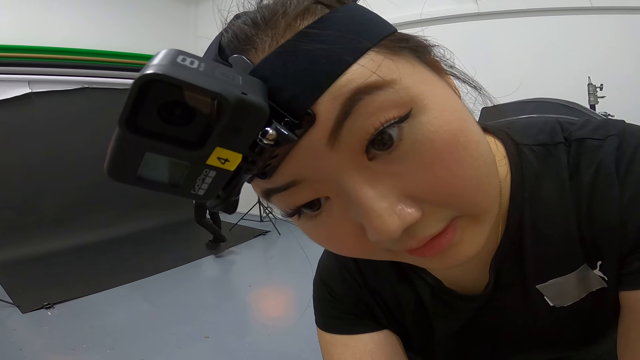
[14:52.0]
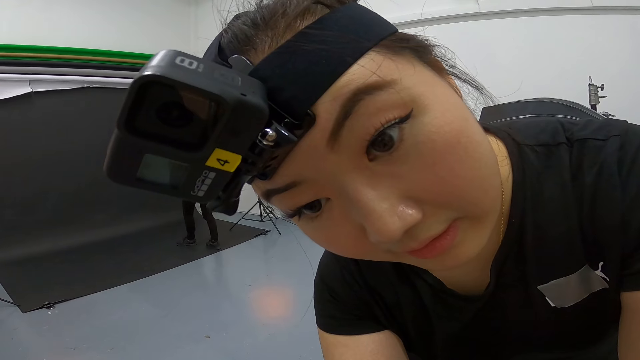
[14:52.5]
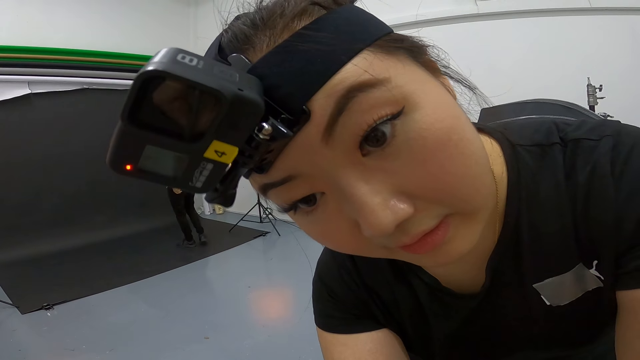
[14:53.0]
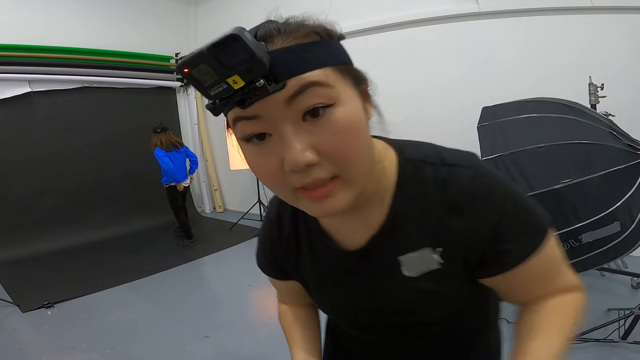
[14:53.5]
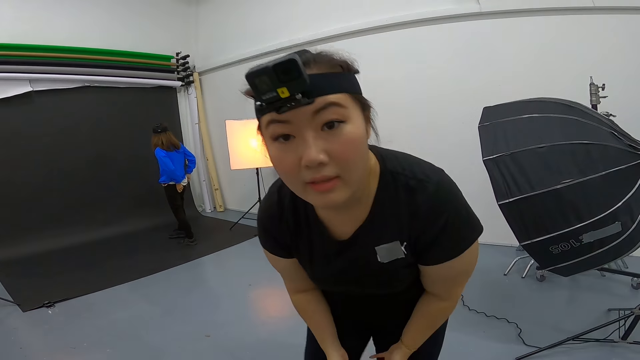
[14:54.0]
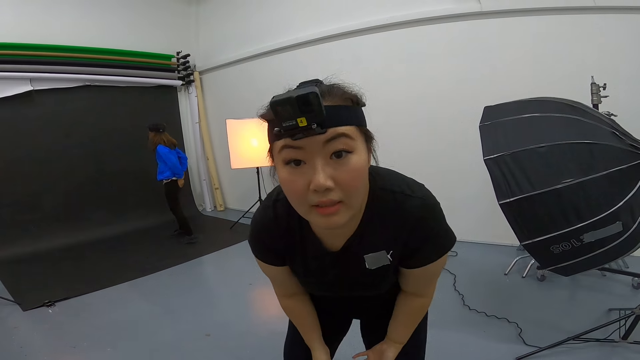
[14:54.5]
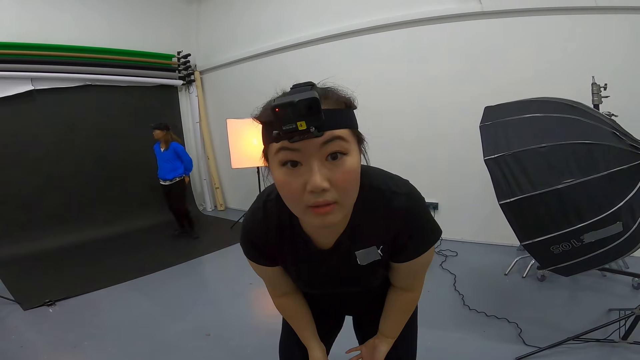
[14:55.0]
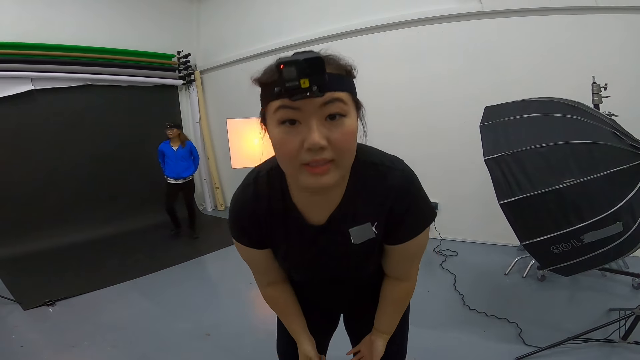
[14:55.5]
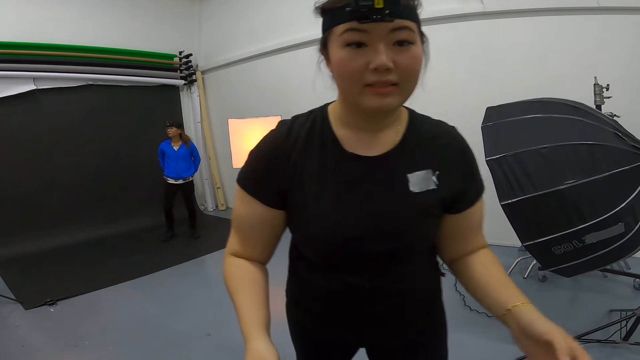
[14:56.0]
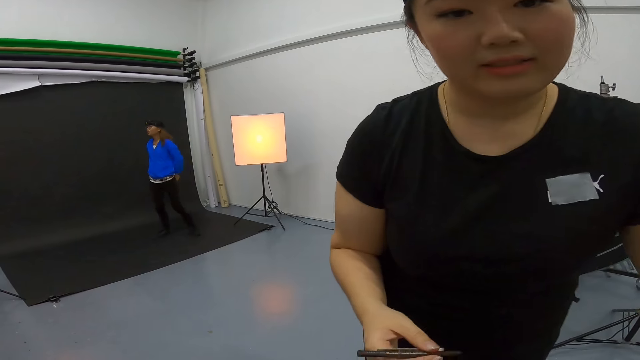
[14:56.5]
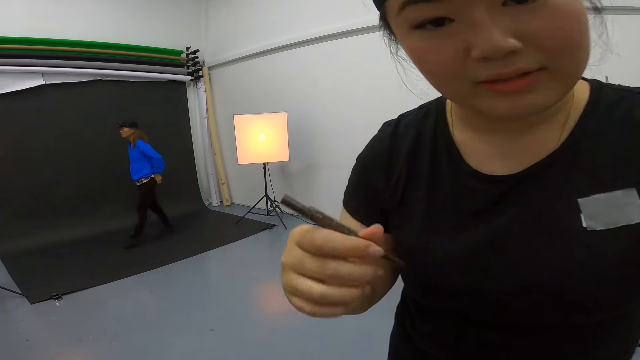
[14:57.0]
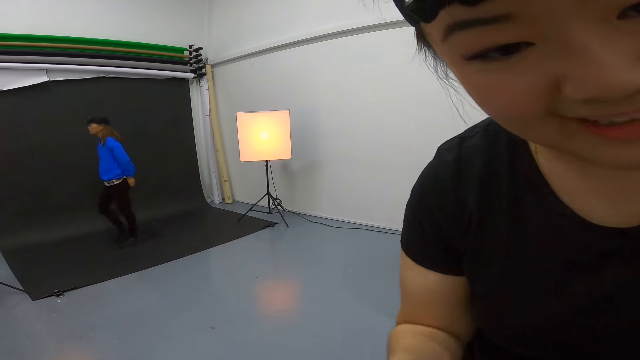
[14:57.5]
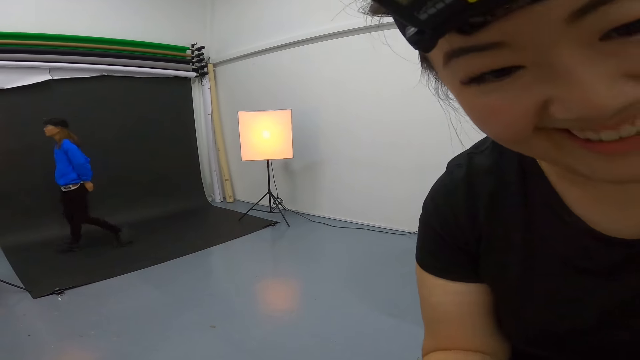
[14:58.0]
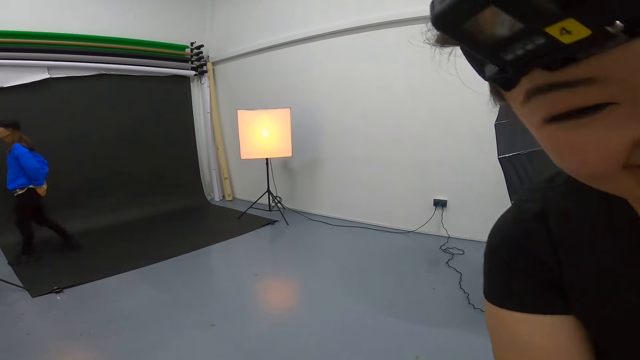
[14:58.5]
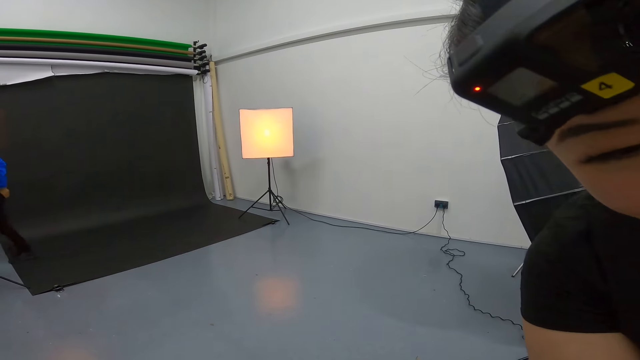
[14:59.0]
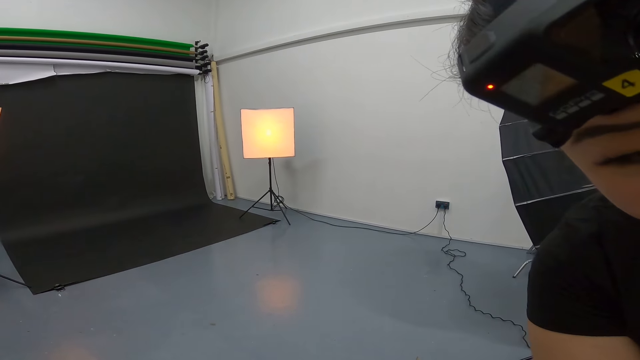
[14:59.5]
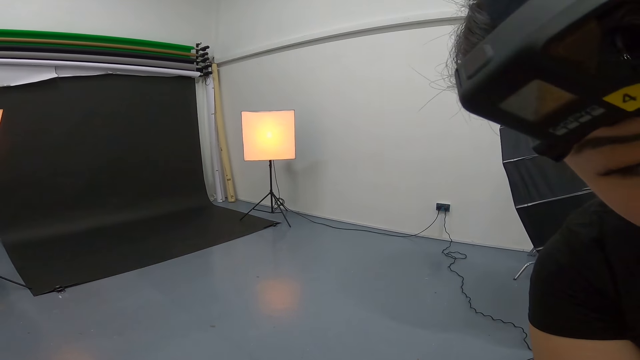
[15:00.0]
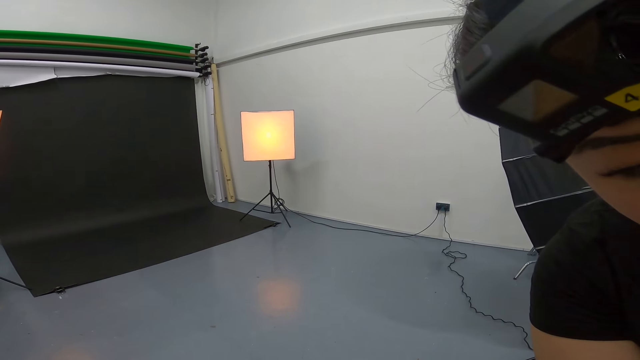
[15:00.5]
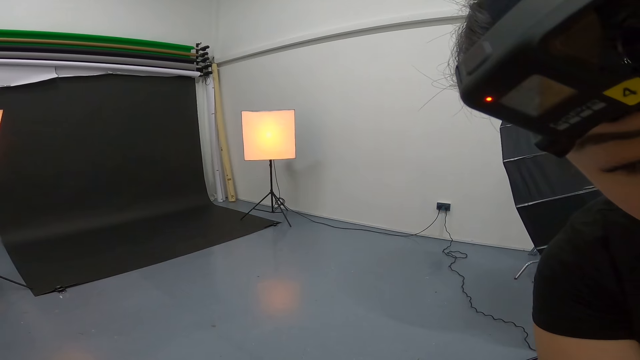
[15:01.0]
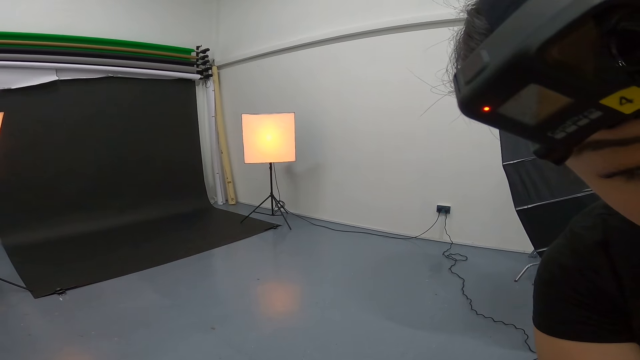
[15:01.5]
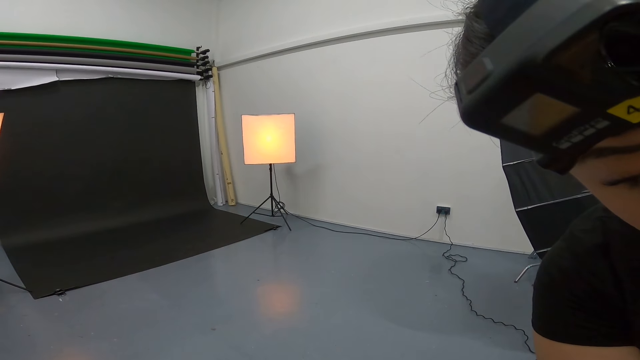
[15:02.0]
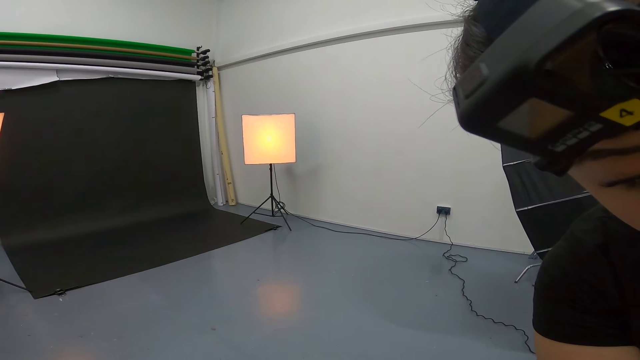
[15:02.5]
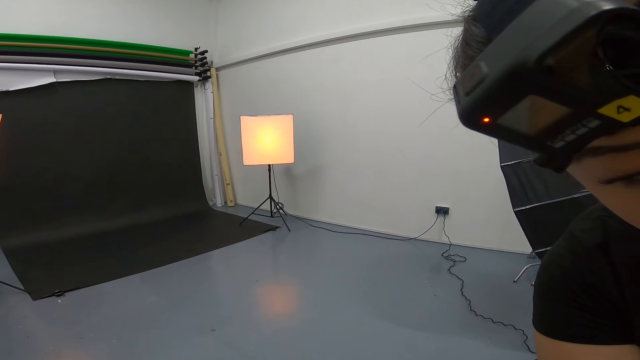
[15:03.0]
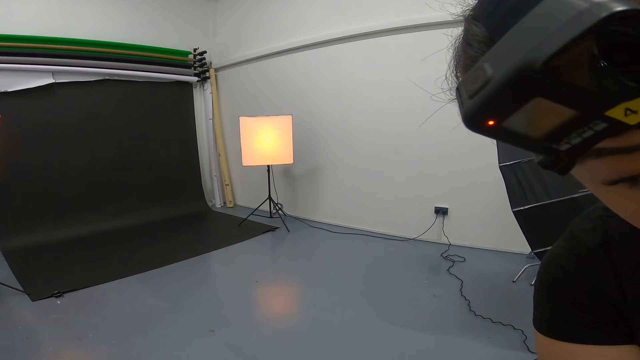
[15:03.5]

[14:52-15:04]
A woman checks out the camera wearer. The woman applies the eyeliner to the camera wearer. The camera wearer talks to the woman.

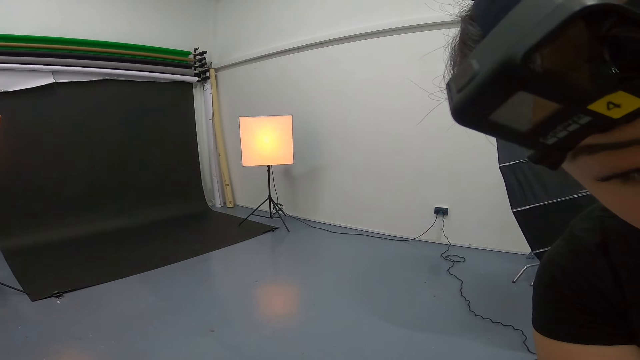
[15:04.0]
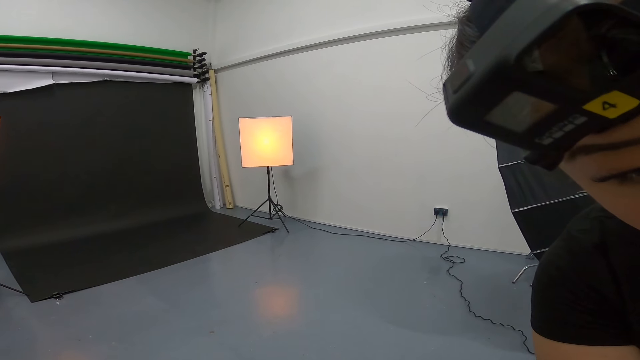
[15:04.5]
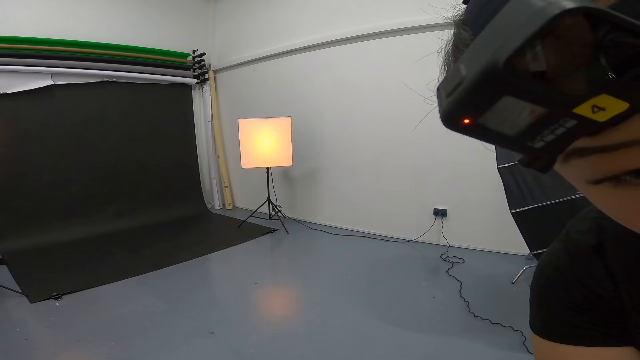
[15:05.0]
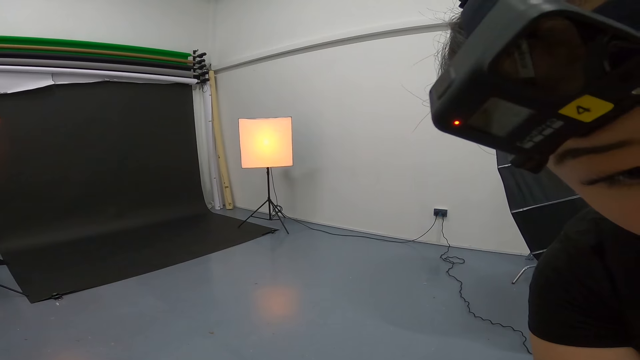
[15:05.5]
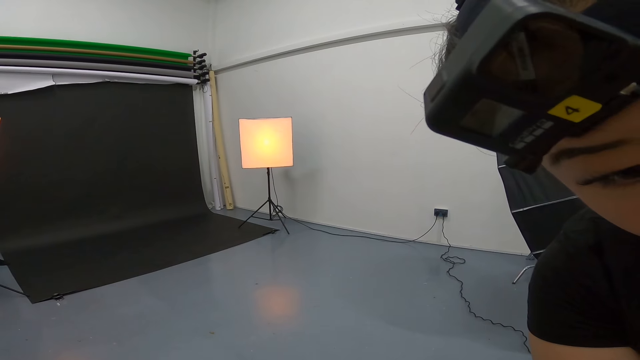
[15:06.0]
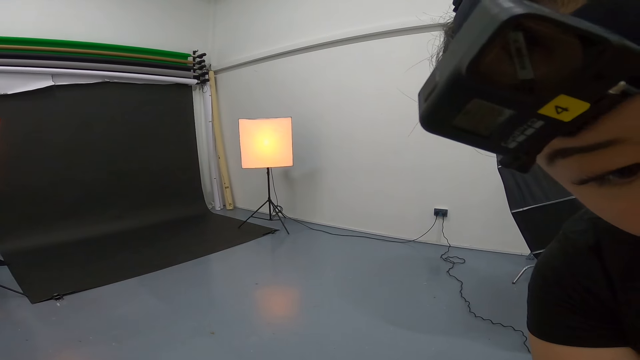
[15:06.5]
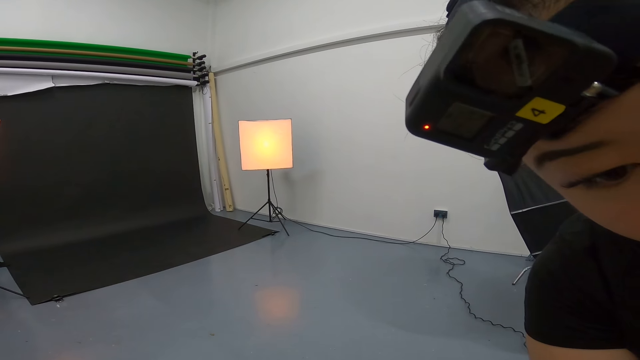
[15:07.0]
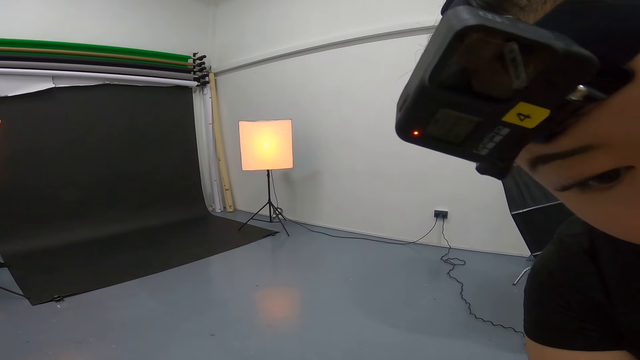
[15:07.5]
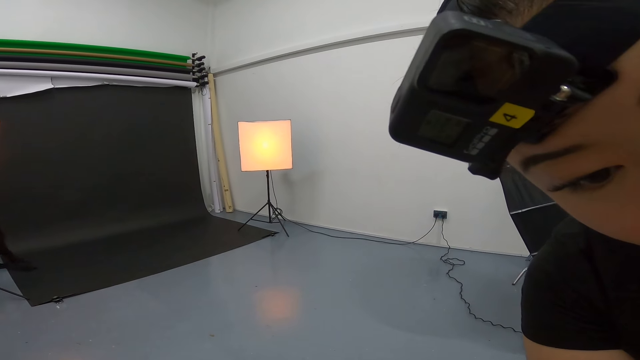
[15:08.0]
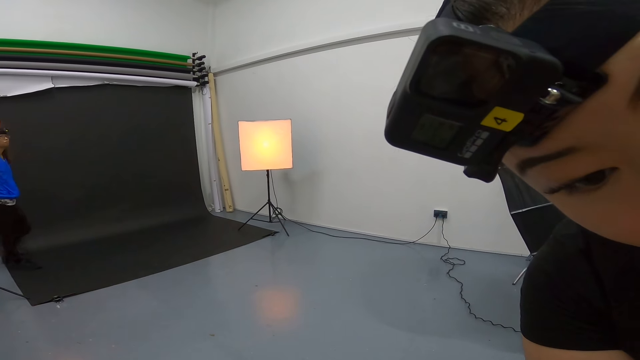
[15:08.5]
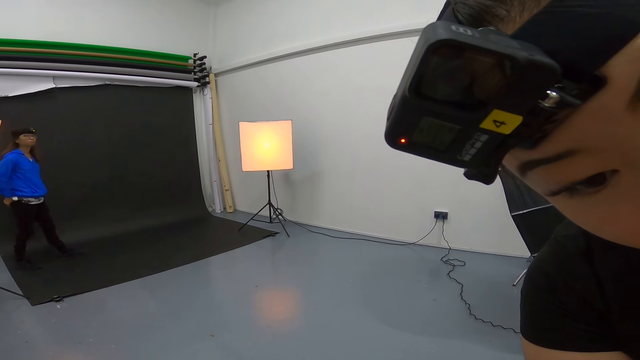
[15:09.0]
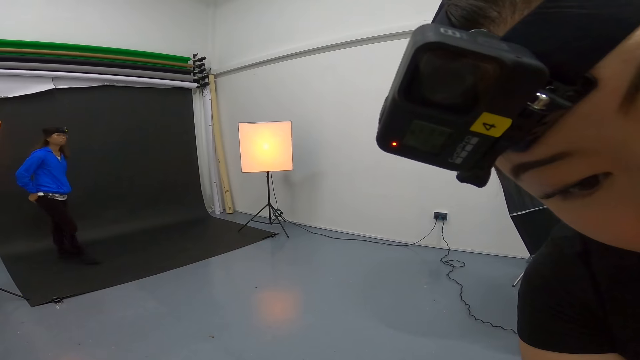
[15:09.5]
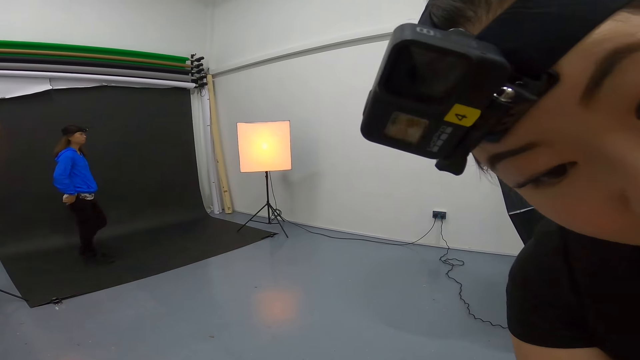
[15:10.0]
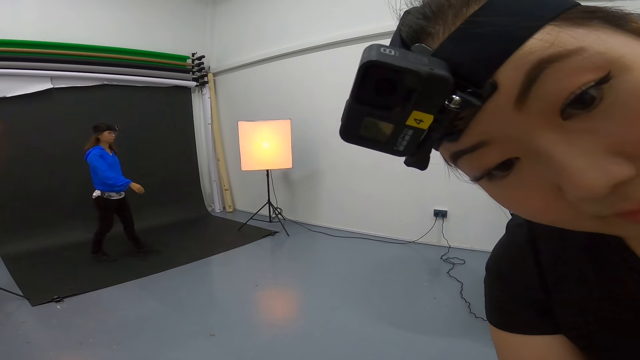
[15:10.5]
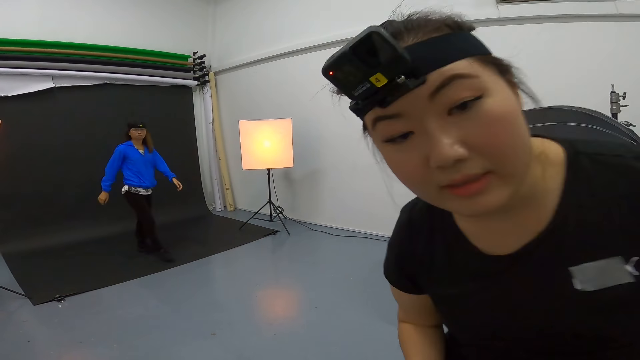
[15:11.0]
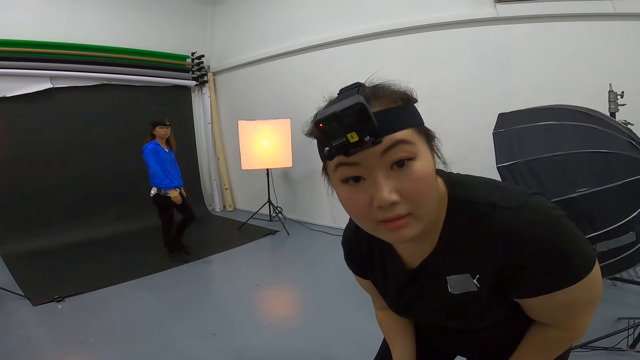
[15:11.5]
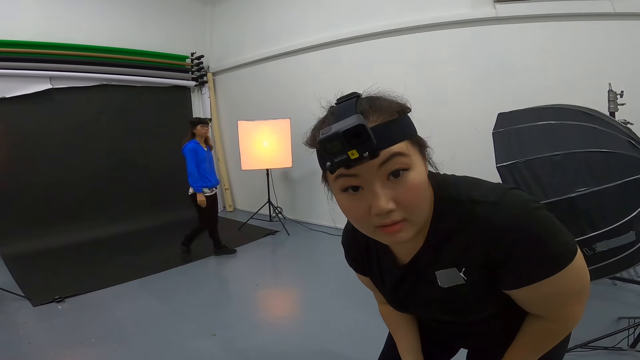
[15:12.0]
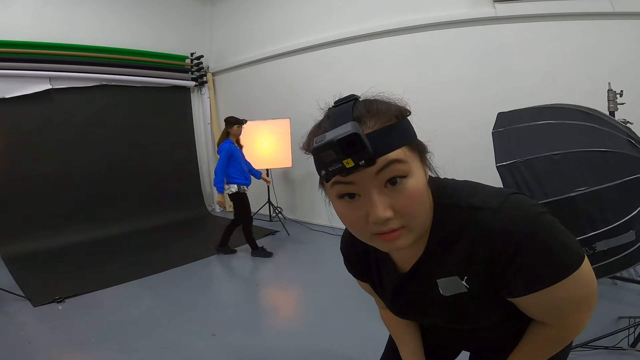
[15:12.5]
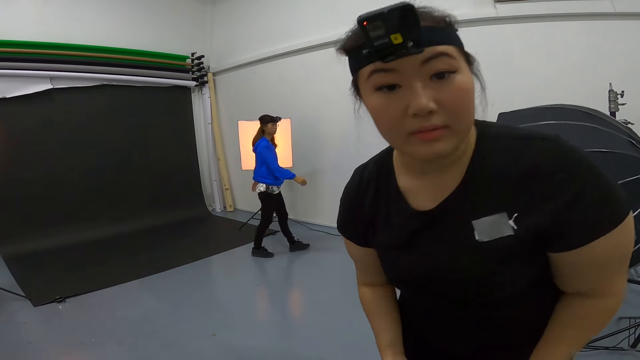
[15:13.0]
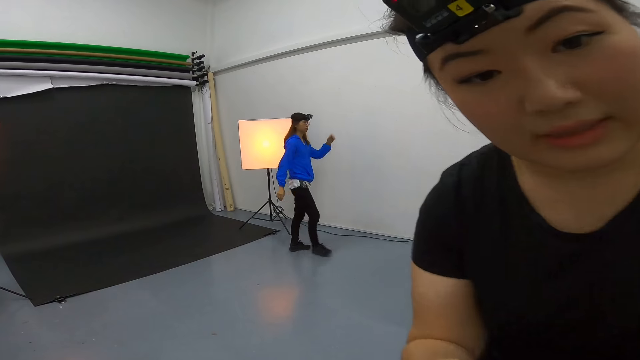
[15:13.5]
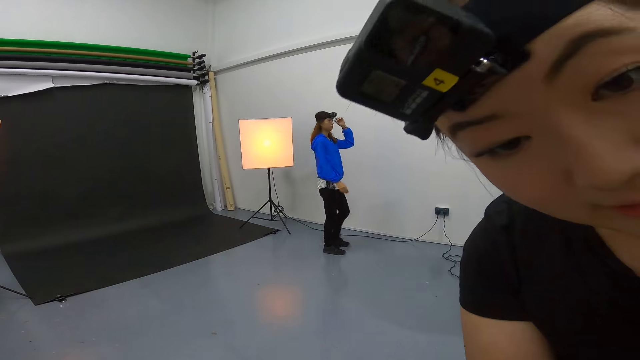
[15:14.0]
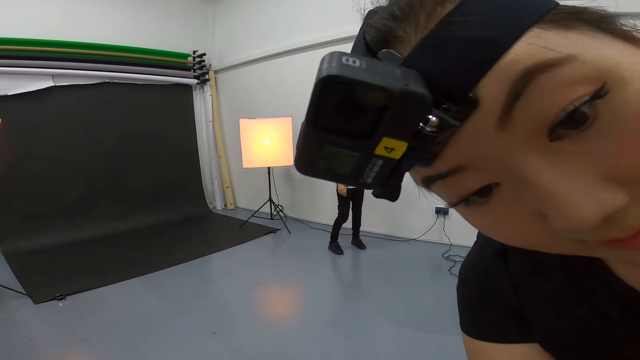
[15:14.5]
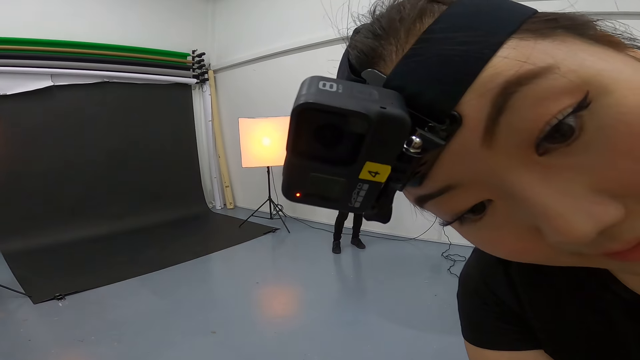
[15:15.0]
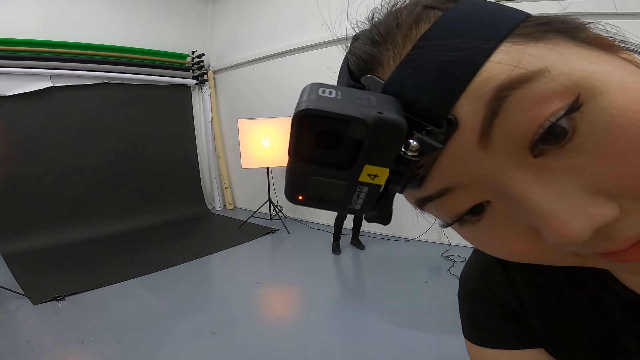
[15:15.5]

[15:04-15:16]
A woman checks out the camera wearer. The woman applies the eyeliner to the camera wearer as they converse.
